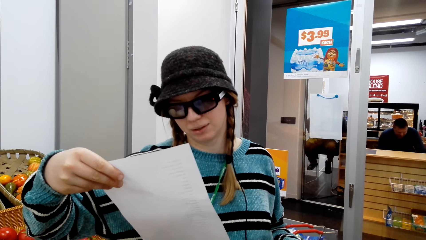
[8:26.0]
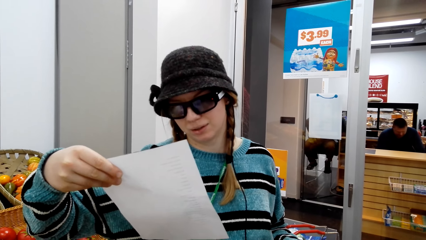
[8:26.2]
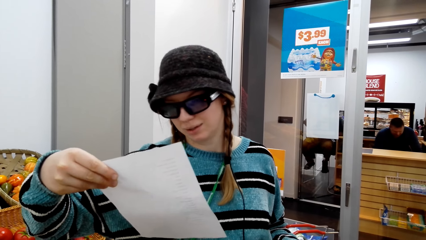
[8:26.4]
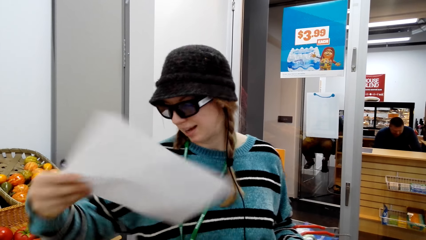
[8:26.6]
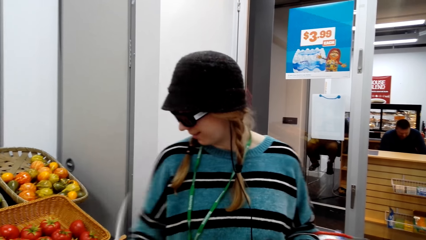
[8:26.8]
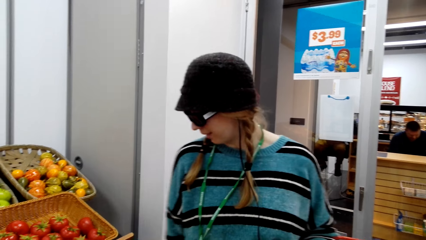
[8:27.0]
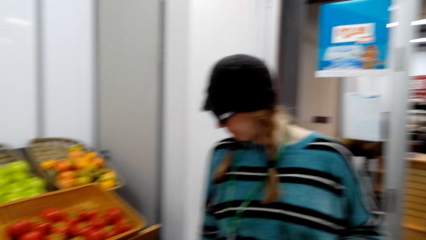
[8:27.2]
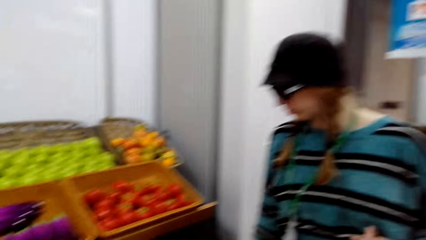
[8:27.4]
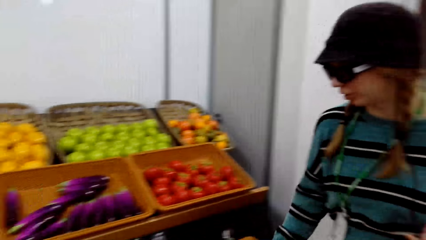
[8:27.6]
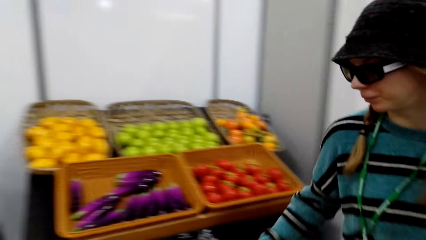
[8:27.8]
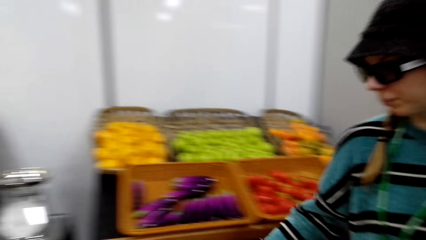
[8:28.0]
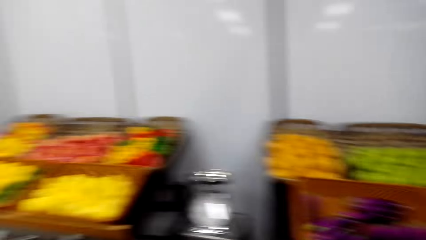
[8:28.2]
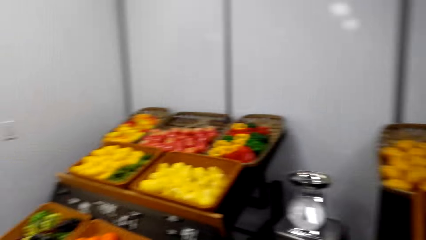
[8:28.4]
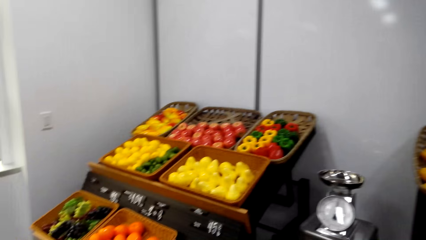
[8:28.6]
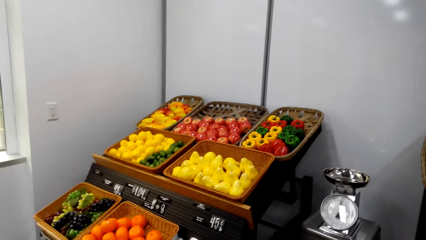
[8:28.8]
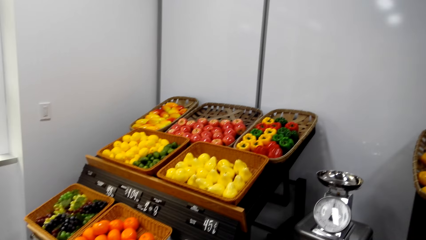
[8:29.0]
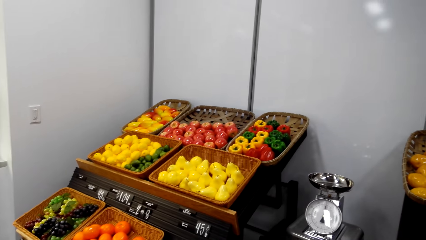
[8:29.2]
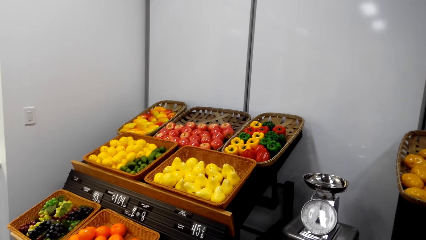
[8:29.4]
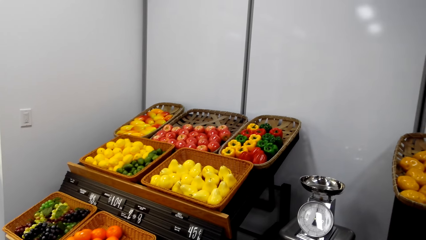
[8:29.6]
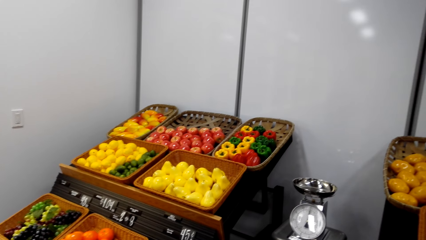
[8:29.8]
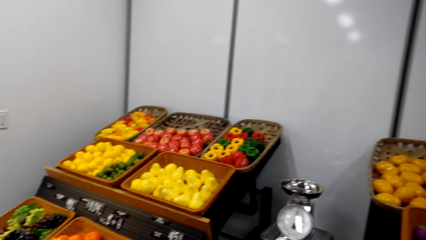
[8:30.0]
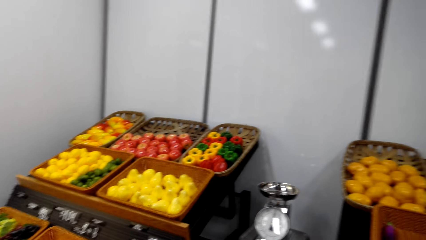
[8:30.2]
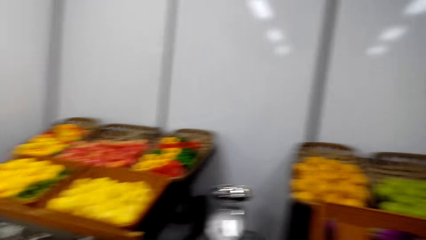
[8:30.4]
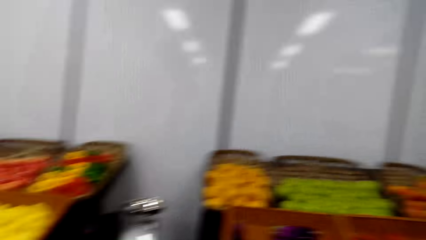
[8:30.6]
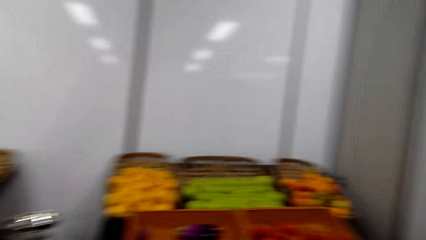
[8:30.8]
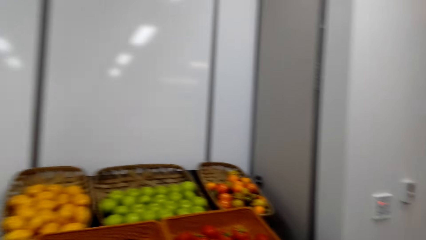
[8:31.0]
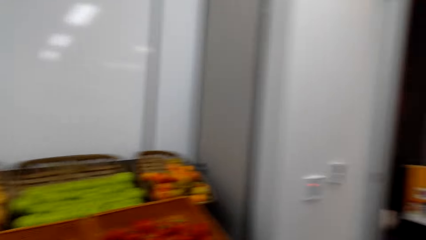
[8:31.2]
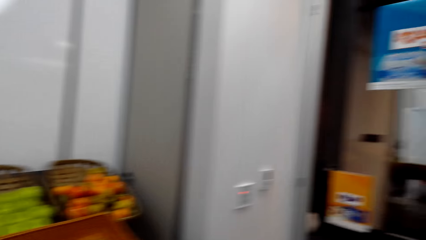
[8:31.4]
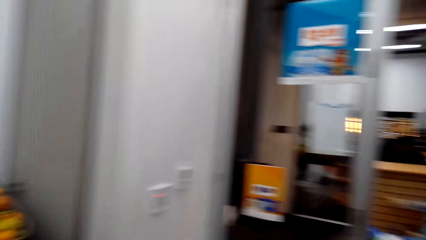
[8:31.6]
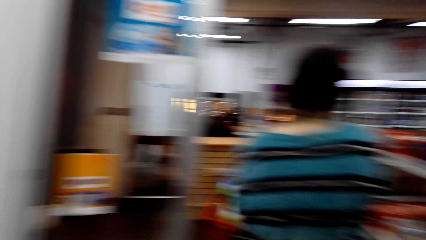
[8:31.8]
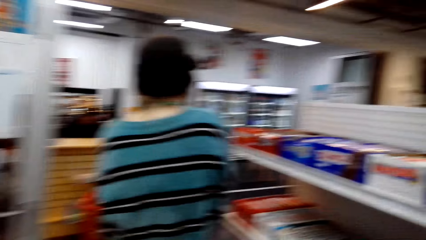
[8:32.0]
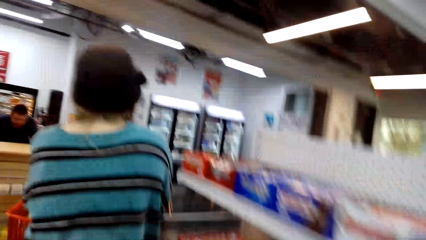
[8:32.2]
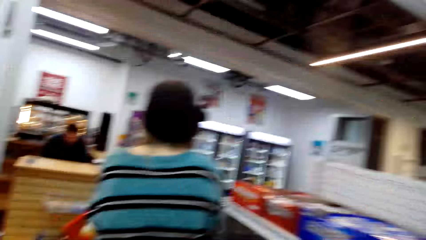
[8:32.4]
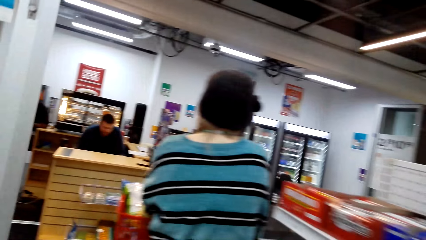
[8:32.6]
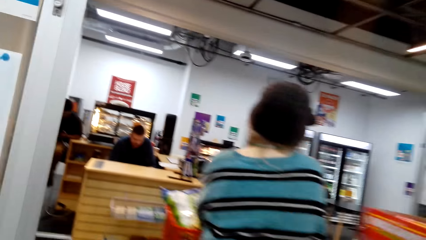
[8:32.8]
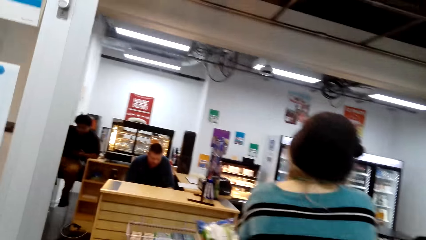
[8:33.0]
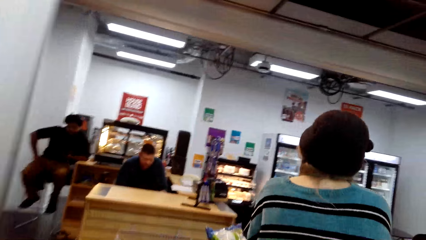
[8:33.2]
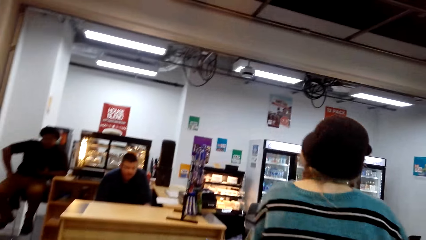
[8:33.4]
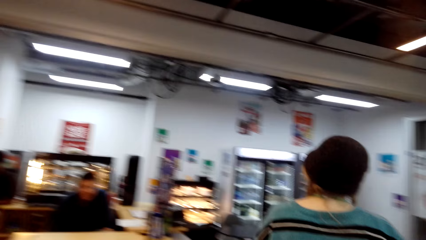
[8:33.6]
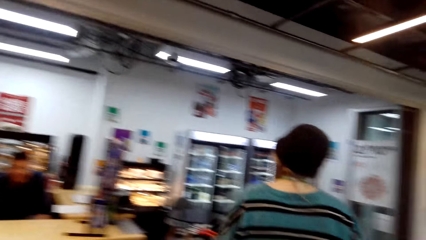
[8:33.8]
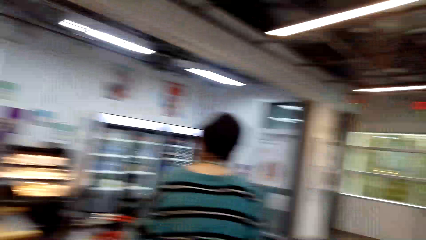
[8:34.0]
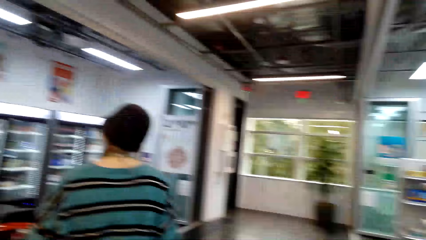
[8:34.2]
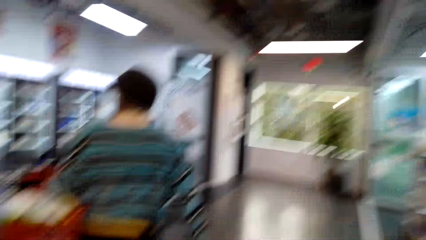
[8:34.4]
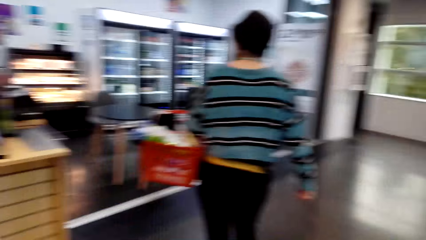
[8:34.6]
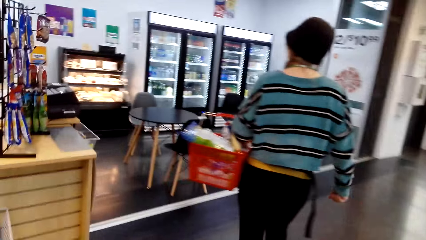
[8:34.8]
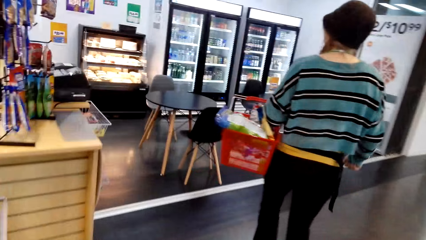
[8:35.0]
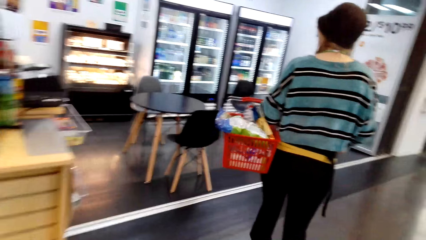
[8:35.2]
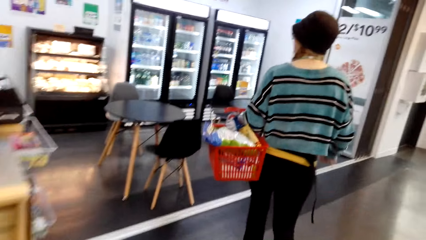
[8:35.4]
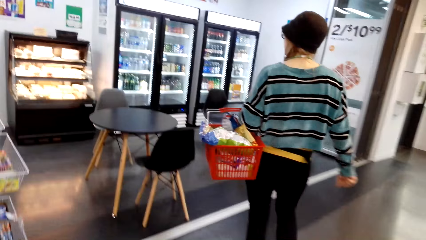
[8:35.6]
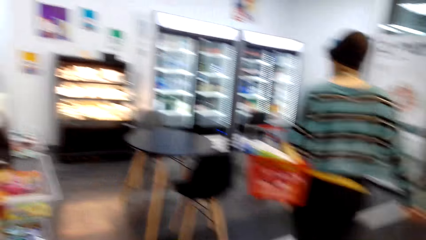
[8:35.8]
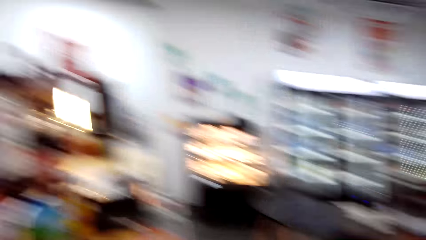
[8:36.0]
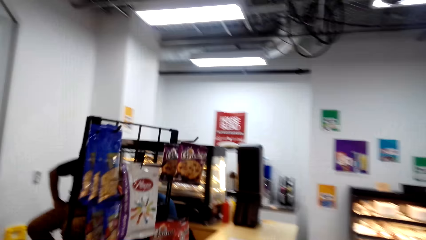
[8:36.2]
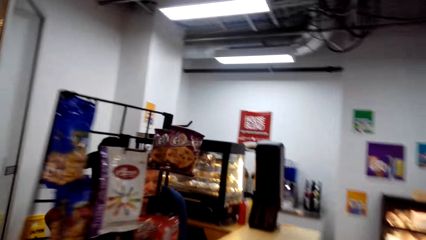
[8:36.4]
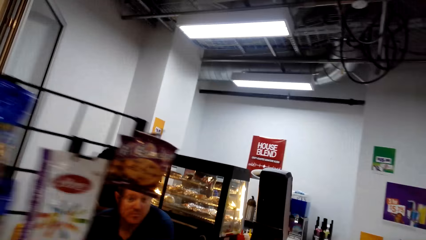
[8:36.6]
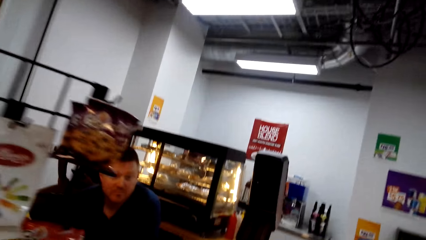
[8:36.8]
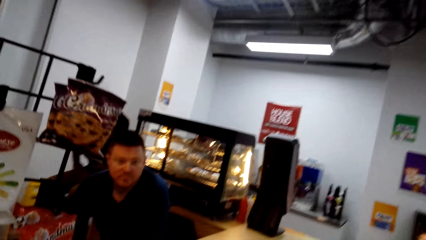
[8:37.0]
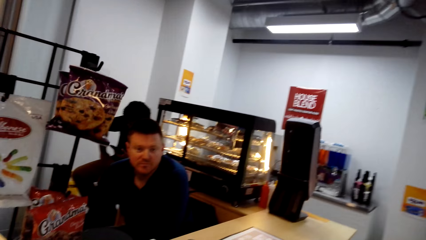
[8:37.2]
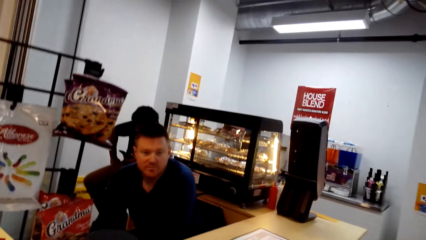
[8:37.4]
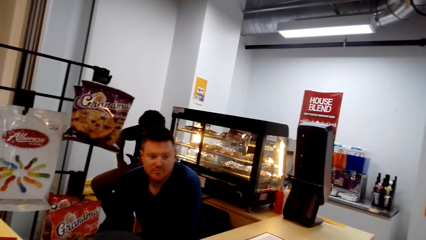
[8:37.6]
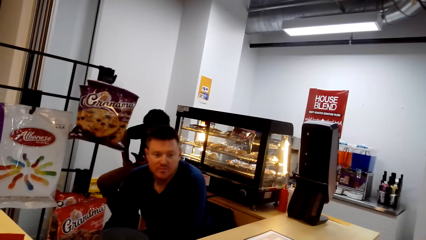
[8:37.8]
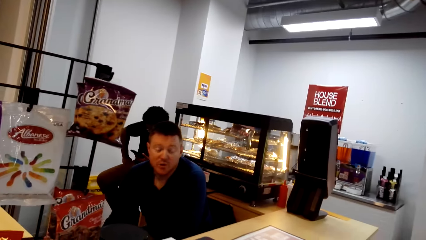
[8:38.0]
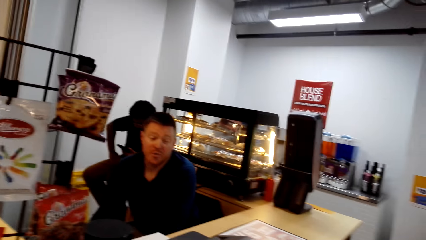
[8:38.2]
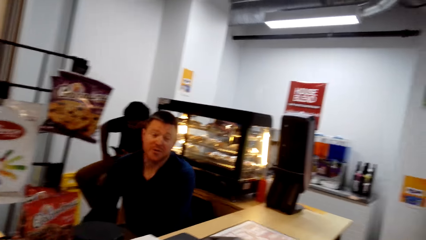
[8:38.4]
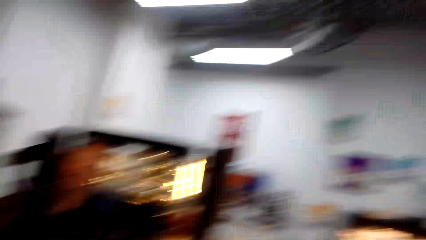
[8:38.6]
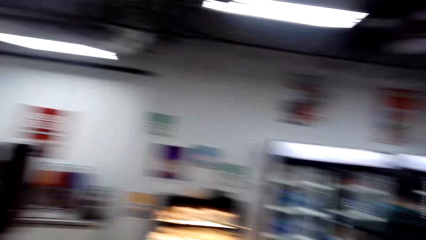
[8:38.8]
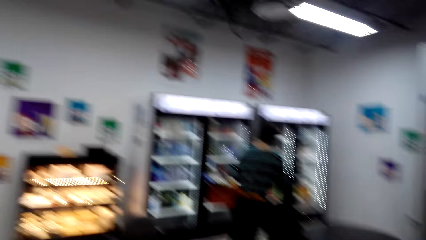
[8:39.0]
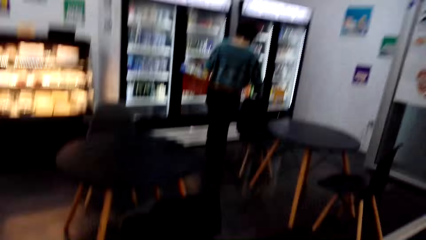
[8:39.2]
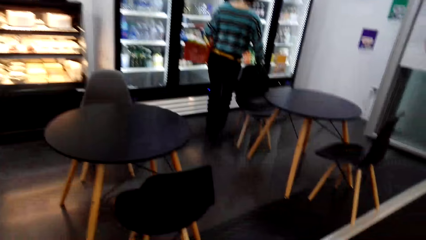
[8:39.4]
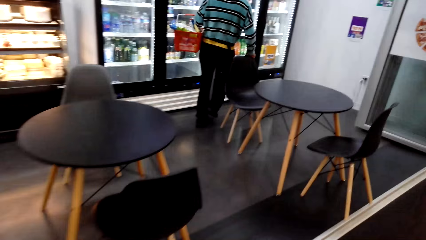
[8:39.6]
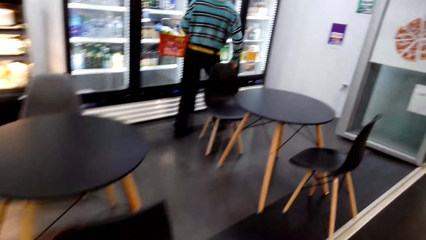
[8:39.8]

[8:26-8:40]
A woman puts down the paper lists. The camera wearer and the woman walk to the fridge. The camera wearer talks to a man.

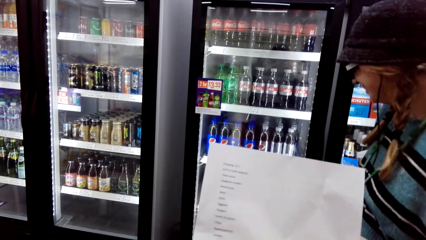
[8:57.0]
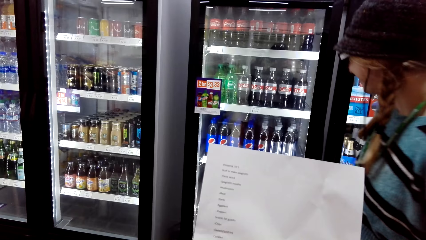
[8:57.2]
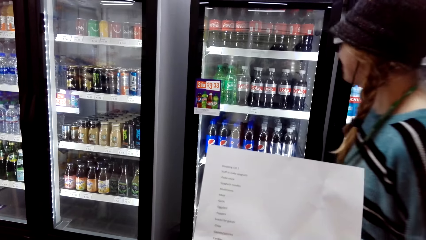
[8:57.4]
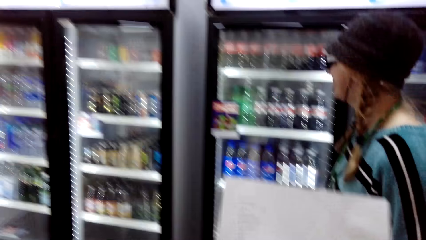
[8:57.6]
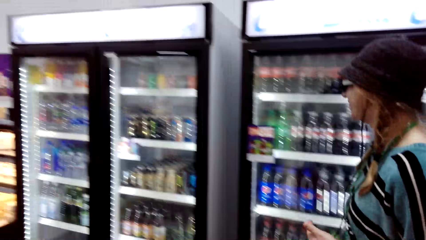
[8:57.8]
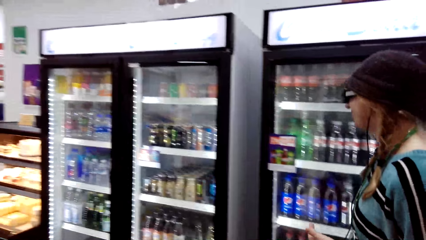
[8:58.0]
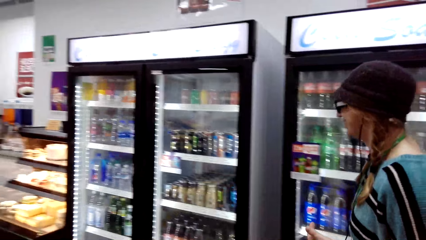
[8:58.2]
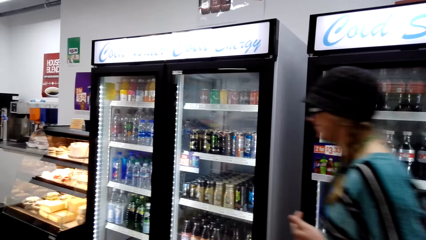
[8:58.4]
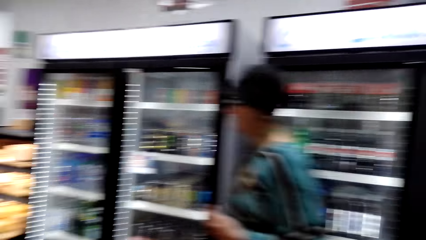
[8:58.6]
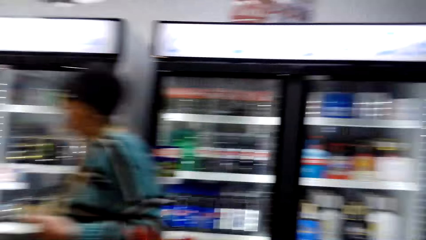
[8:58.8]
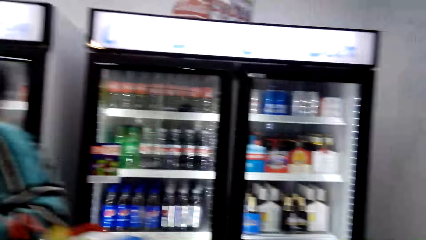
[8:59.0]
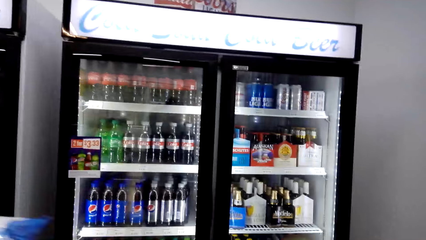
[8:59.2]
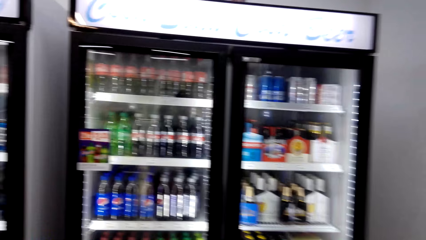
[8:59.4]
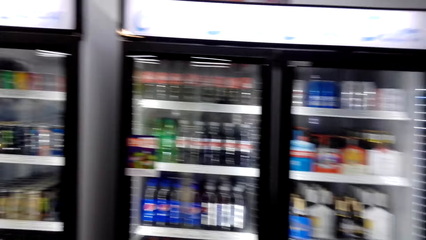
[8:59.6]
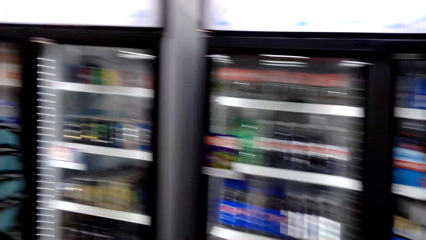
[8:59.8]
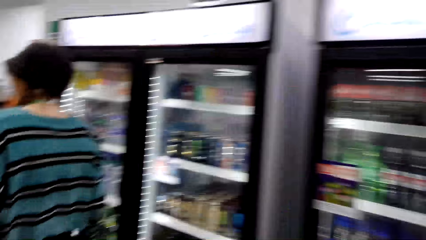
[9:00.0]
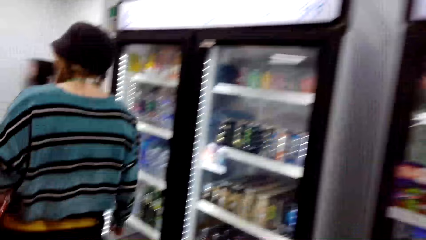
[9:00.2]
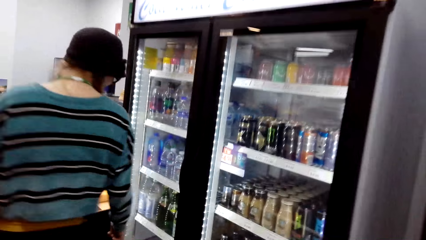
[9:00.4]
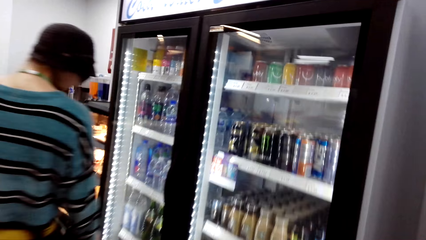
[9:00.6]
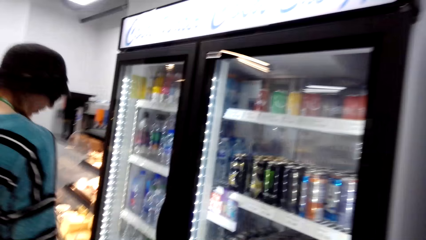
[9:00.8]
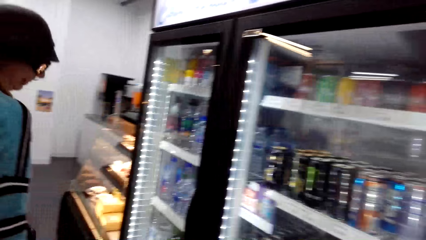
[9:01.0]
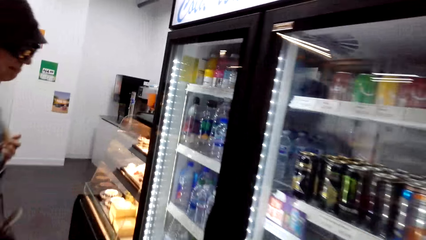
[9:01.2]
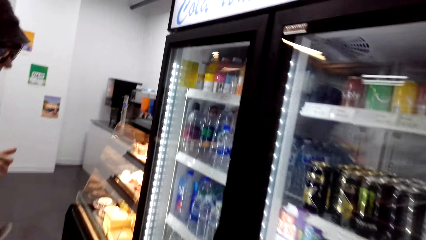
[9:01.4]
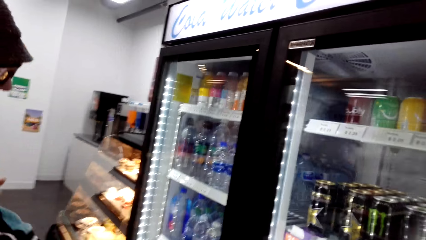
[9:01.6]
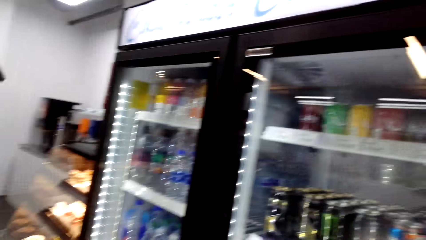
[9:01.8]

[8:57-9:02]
A woman walks a few steps.
